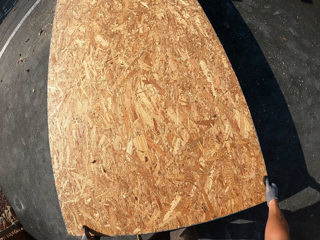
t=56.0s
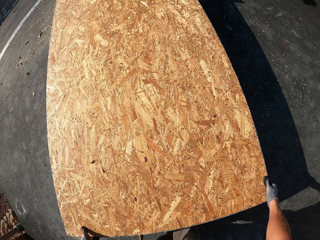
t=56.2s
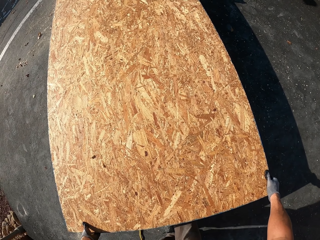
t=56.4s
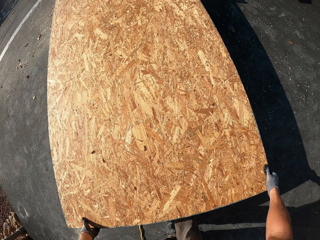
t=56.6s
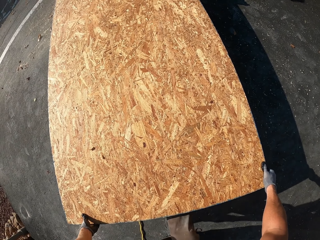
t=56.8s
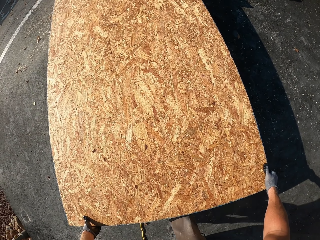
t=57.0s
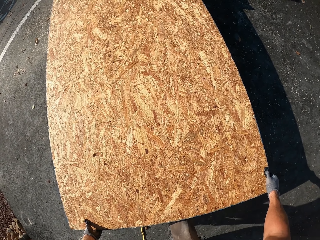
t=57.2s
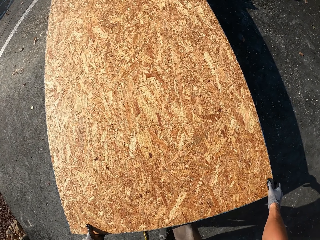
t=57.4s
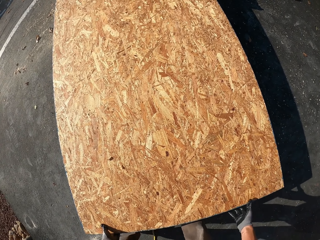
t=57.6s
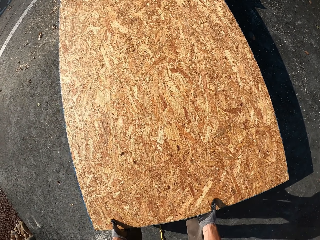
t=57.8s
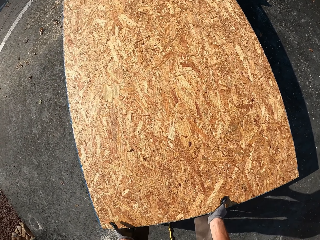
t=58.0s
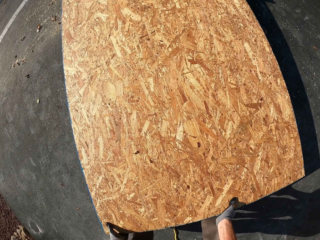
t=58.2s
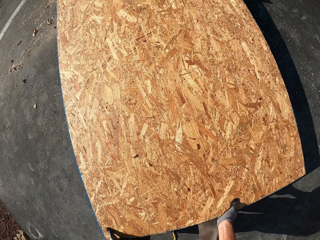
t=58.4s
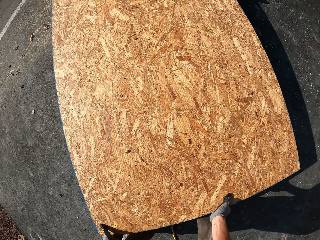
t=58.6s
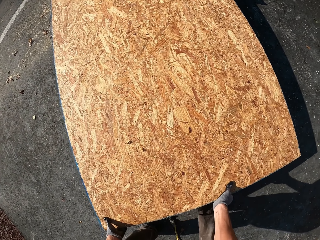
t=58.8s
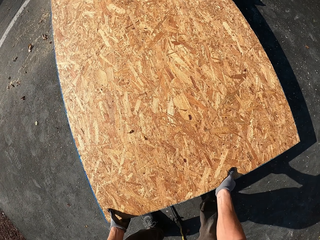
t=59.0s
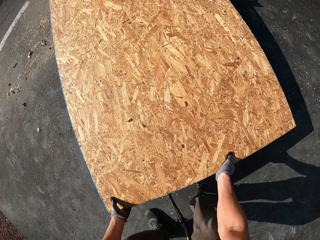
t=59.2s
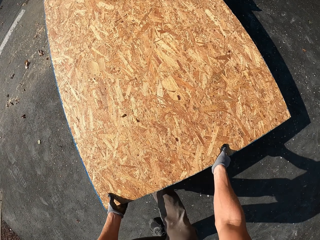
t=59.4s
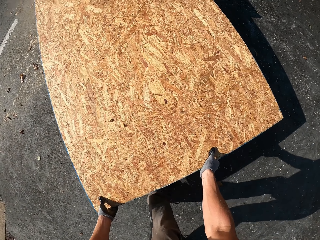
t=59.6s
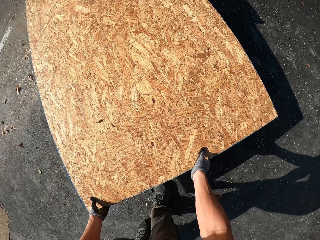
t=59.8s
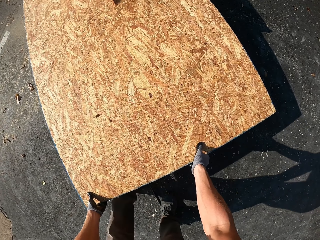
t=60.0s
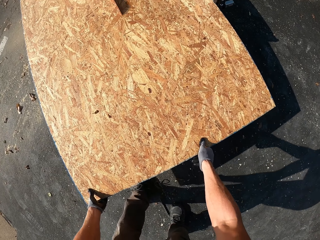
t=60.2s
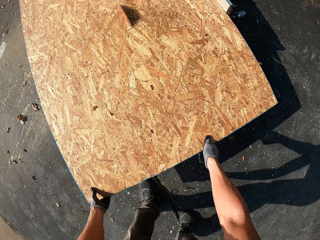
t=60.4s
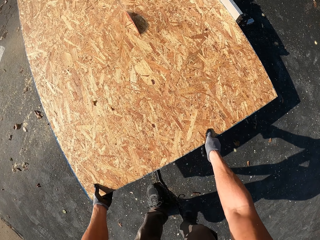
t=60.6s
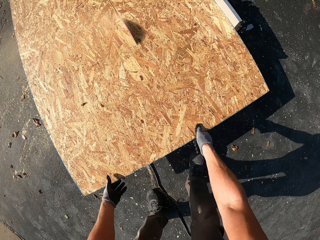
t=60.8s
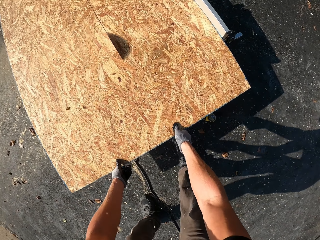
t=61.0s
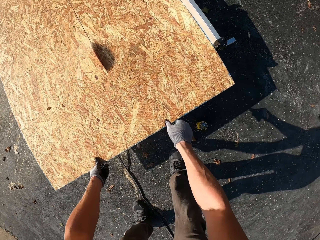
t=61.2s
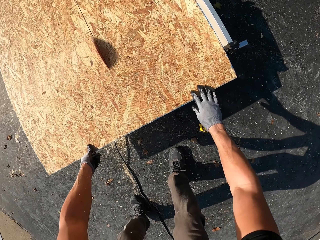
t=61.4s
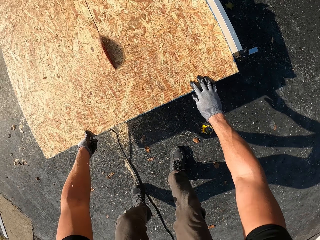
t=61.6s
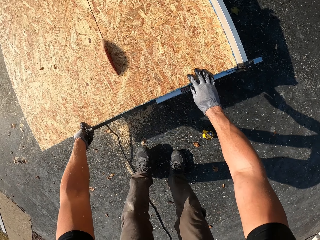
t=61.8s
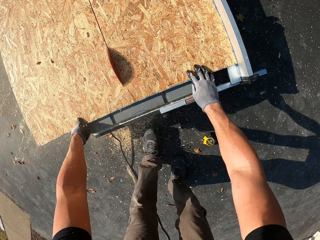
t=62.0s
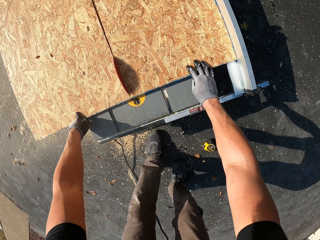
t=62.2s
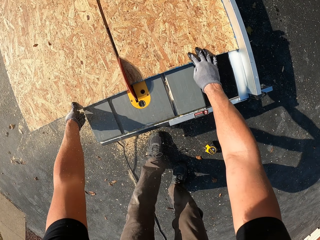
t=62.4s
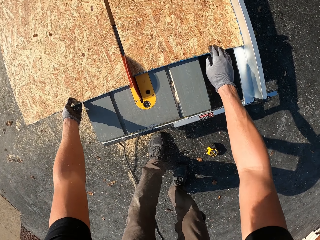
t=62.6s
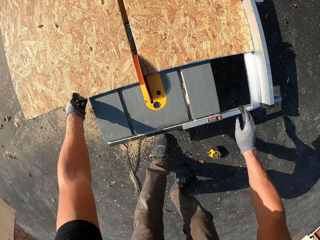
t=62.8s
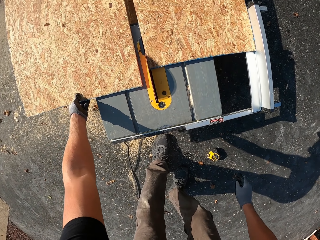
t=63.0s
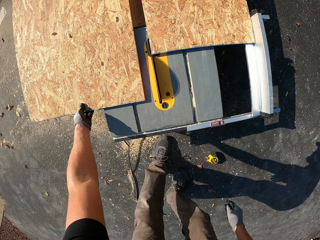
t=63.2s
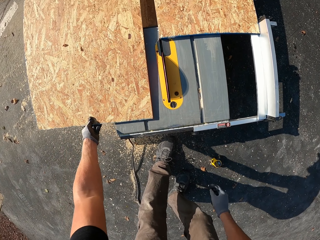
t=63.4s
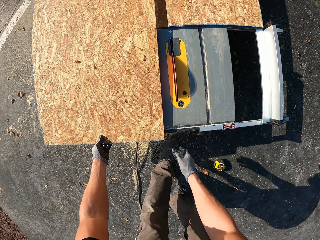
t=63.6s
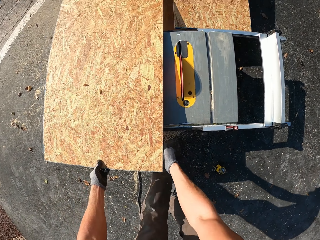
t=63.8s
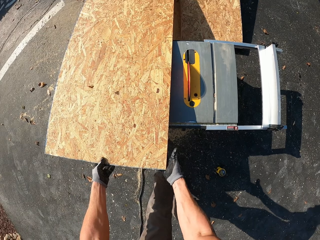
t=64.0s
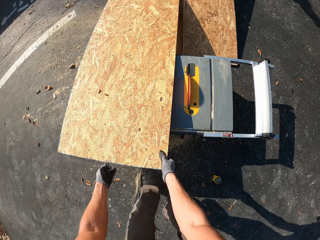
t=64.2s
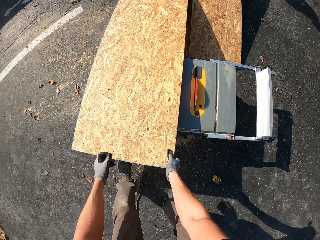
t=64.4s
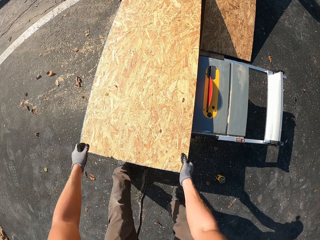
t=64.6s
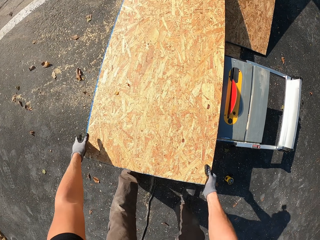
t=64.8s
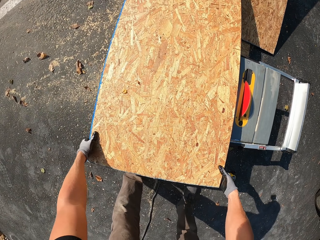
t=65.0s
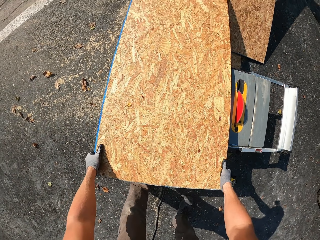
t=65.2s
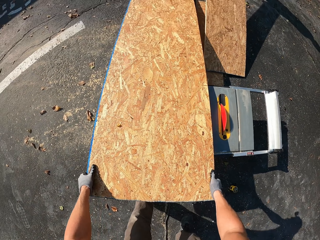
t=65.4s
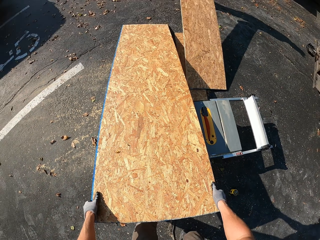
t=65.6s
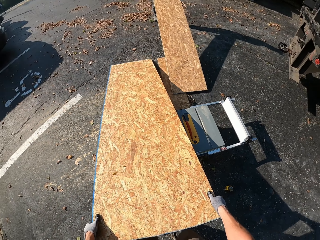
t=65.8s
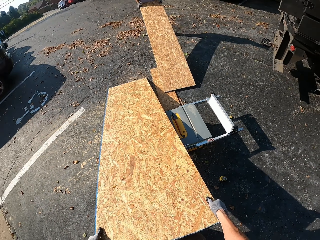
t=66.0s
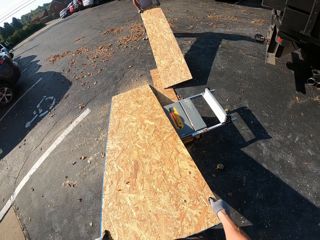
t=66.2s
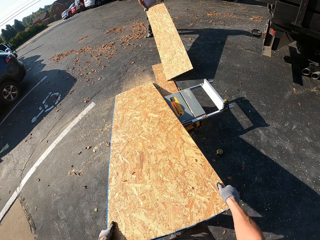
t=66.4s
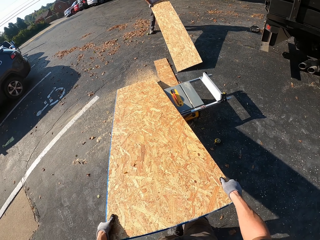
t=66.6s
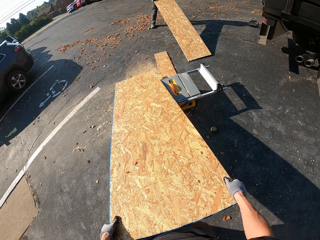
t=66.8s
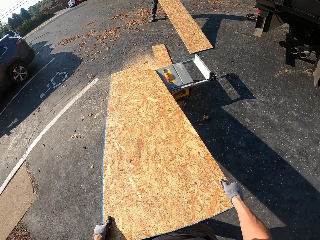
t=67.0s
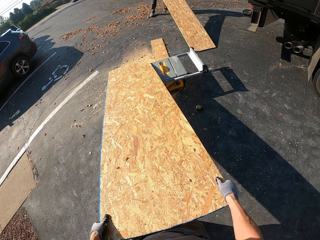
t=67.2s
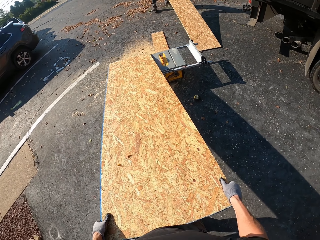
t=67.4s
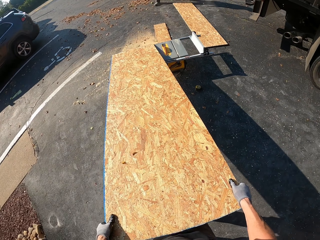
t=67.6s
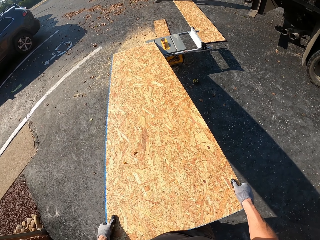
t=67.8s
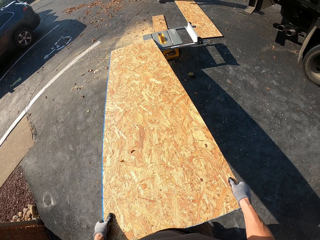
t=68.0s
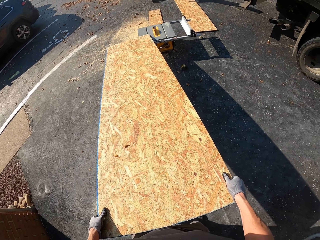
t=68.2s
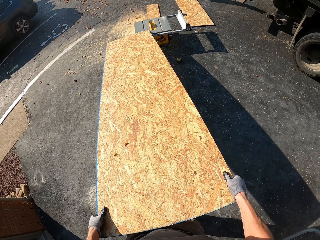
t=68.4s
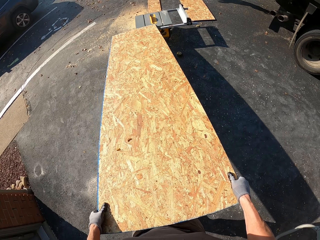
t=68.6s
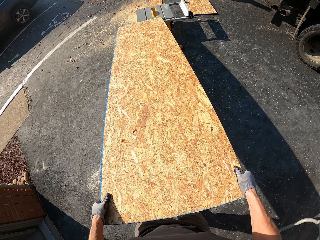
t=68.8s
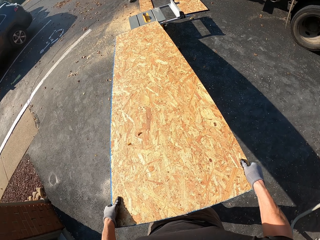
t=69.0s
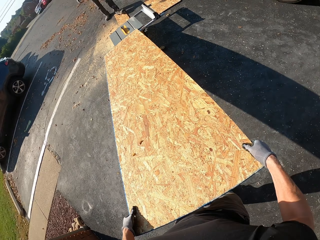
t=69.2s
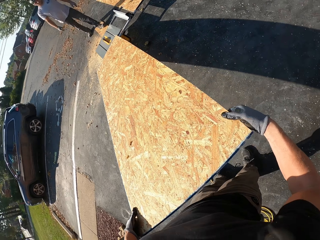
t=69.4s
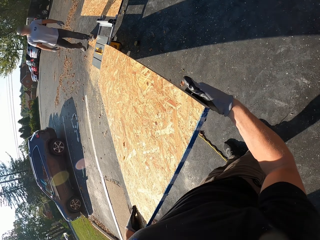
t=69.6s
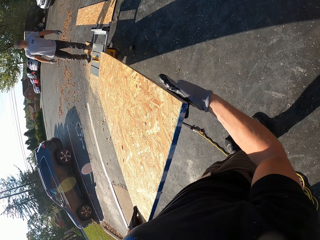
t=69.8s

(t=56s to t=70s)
The camera wearer holds the board. They push the board forward on the bench machine and cut the board. They hold the board with both hands. A man pulls a wood. The camera wearer pulls the board. The man puts the wood on the ground. The camera wearer pulls the wood.

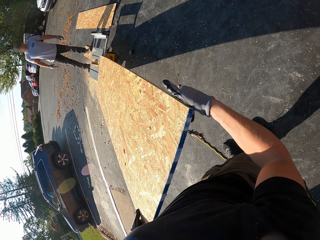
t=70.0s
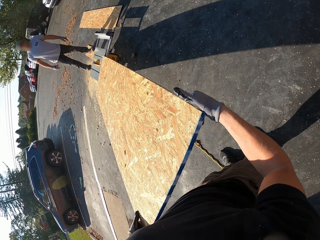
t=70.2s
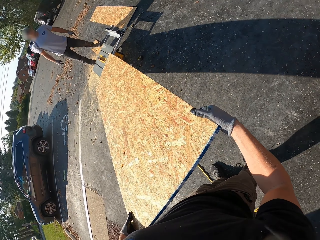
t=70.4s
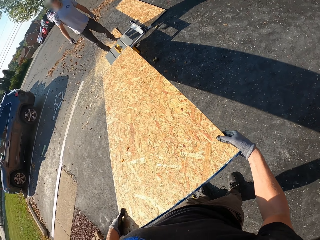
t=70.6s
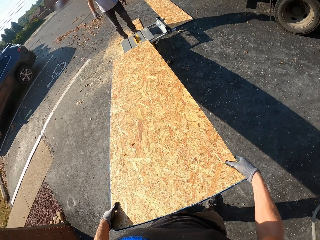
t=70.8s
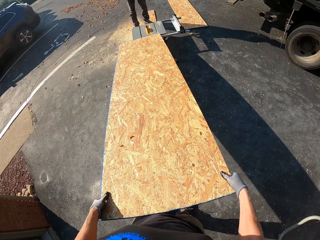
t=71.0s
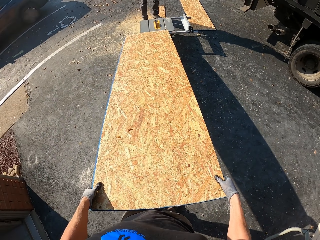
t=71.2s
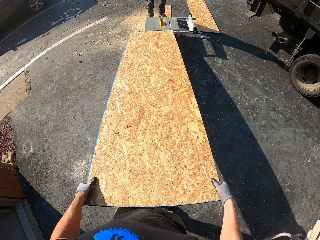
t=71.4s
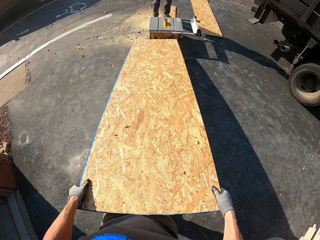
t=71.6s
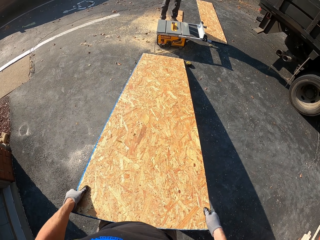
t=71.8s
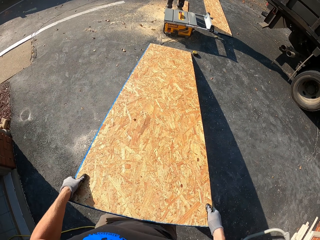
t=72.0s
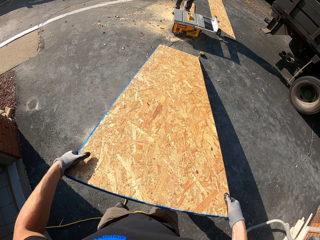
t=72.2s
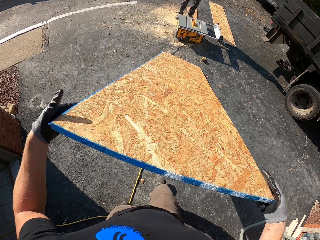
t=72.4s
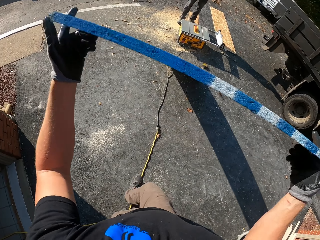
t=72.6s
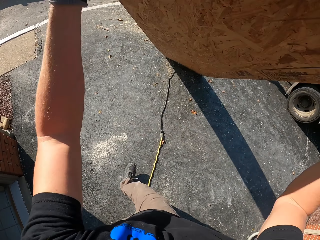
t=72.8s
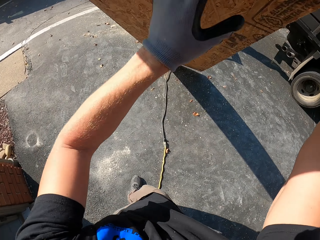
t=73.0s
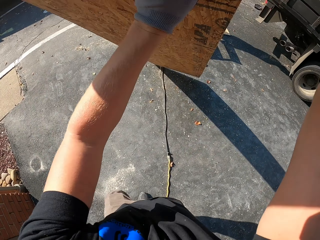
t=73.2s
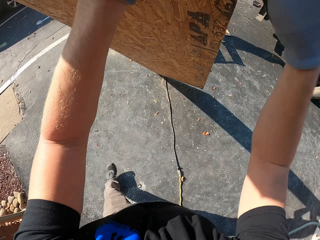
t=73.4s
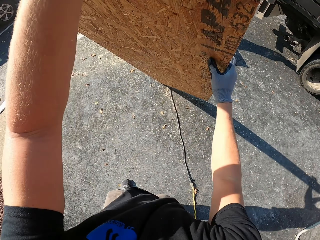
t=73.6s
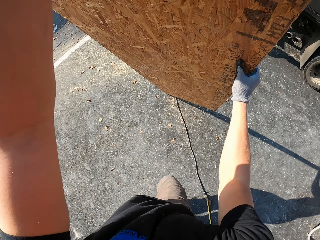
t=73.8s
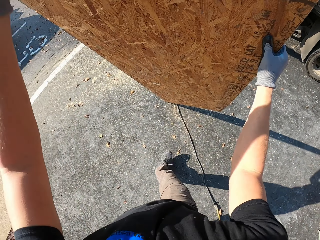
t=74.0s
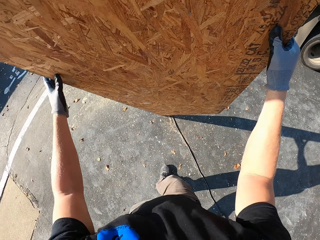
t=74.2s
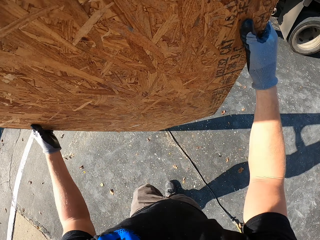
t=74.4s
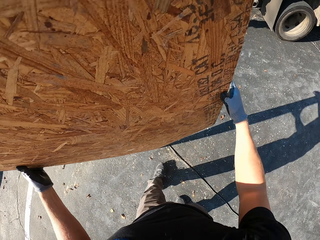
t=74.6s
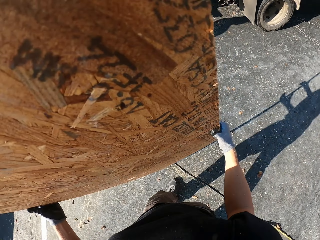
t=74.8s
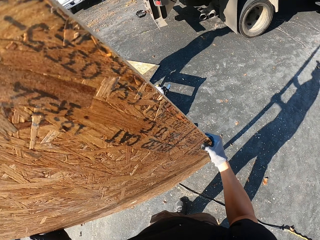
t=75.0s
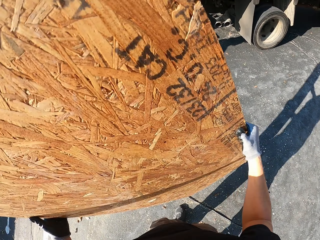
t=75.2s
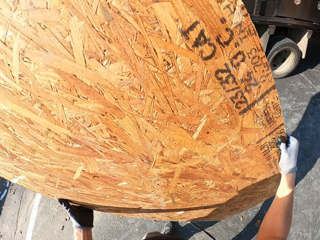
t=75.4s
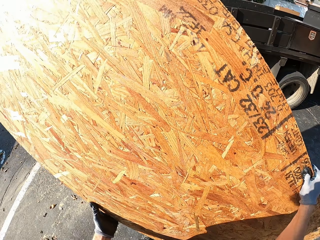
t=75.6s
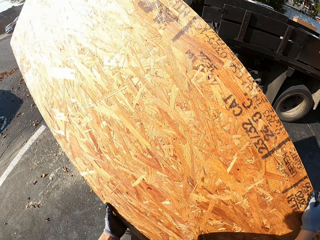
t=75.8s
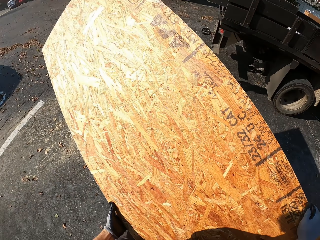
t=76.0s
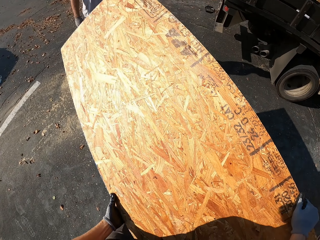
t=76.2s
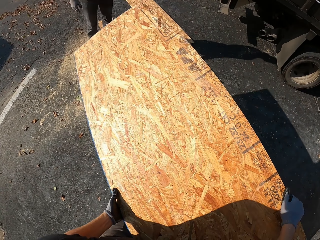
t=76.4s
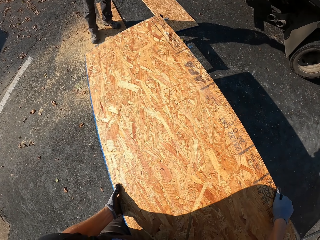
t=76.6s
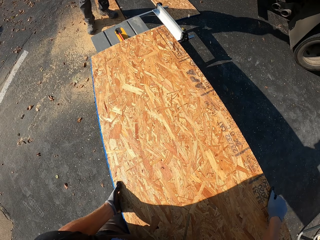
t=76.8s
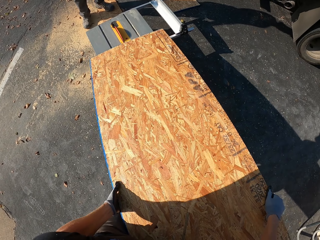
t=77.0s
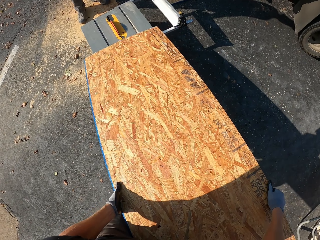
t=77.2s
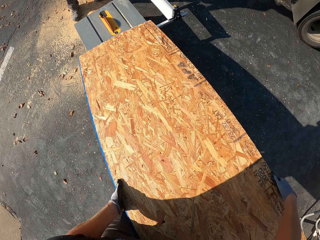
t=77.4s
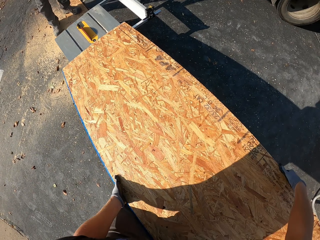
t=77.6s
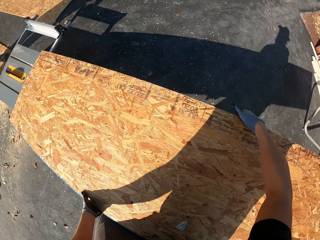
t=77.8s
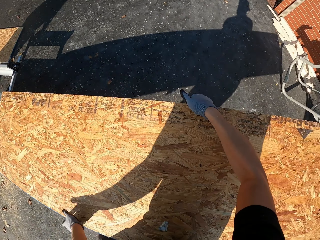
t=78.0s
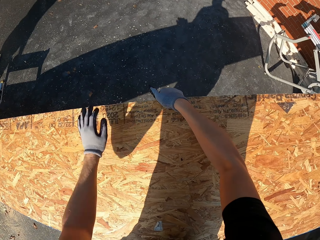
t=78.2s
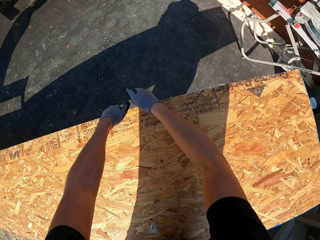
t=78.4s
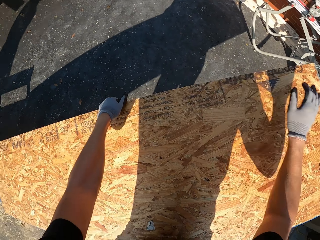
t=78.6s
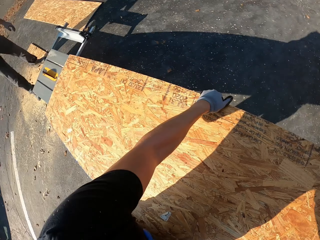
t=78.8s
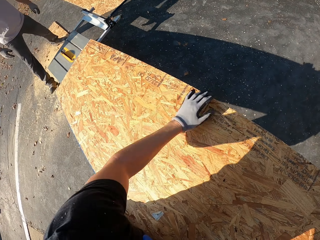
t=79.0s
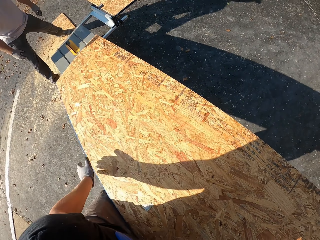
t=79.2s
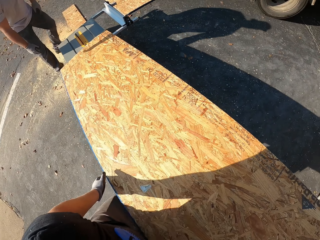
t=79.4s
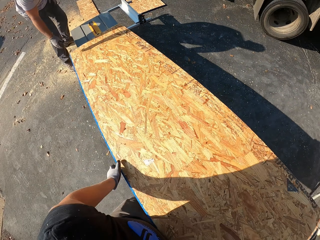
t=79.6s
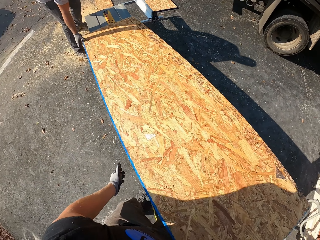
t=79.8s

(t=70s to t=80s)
The camera wearer looks at the board. They turn to the side, pull the wood, and lift the wood. They flip the board. They walk around and lift the wood. They put the wood on the table wood cutter machine. They turn to the side.
